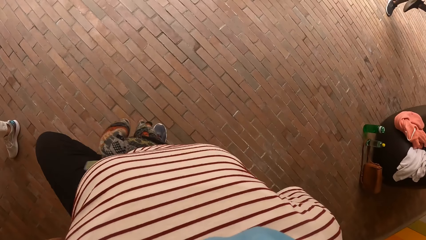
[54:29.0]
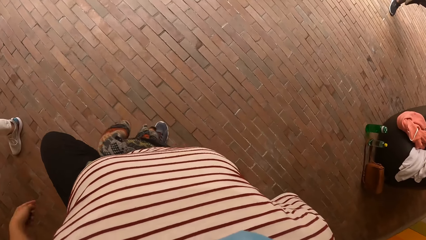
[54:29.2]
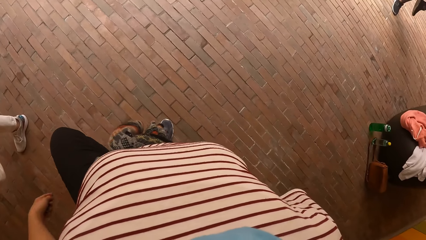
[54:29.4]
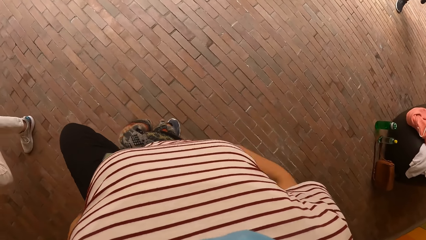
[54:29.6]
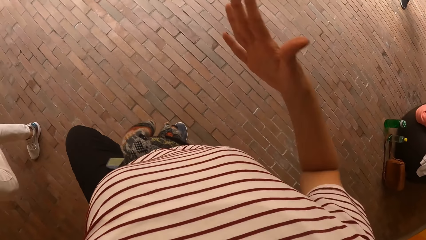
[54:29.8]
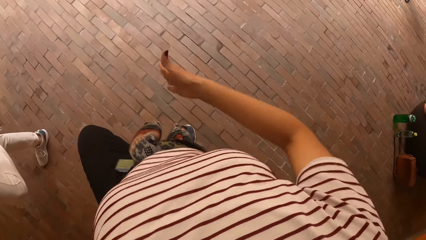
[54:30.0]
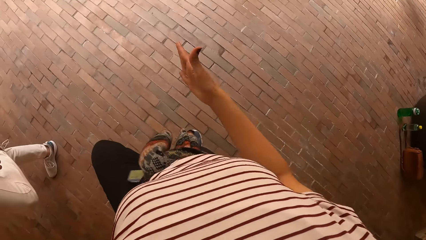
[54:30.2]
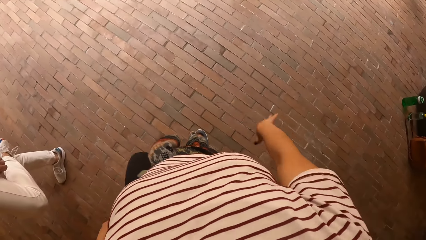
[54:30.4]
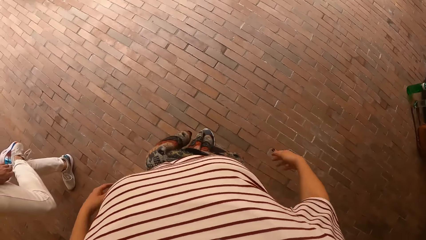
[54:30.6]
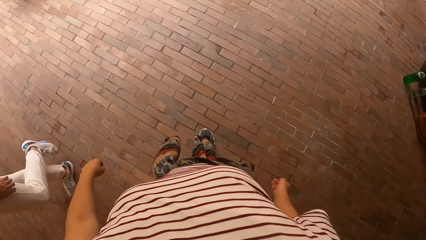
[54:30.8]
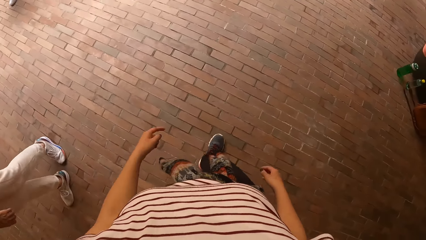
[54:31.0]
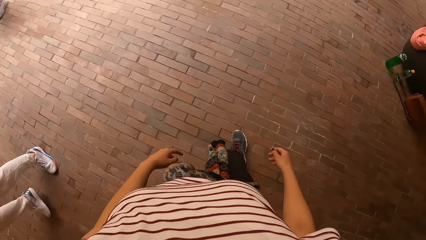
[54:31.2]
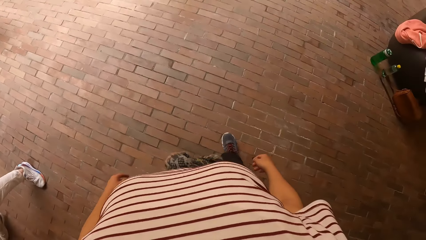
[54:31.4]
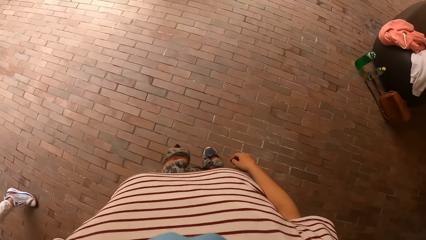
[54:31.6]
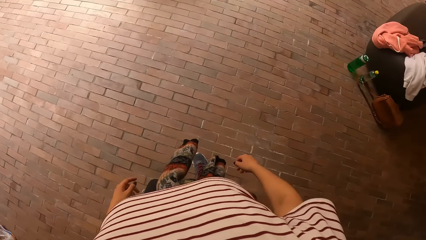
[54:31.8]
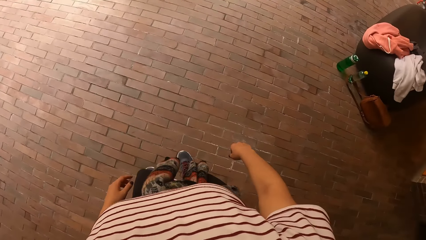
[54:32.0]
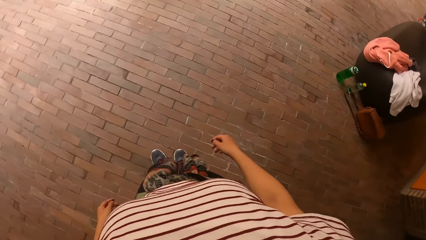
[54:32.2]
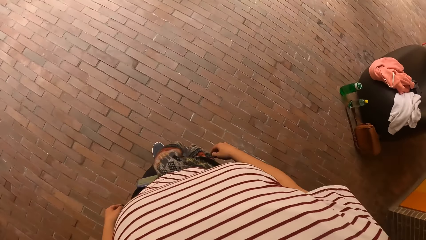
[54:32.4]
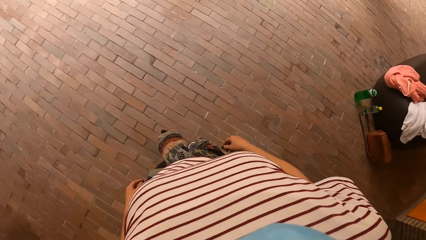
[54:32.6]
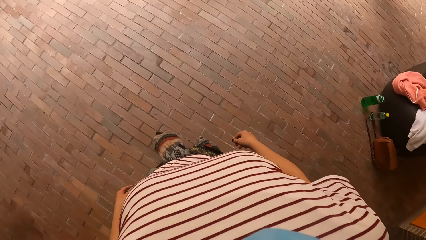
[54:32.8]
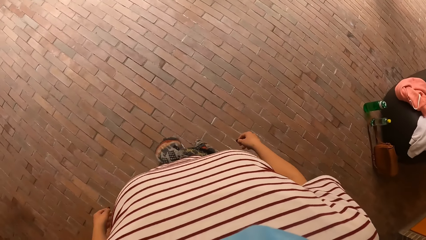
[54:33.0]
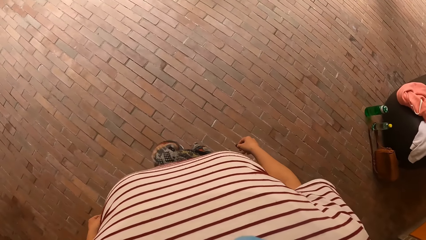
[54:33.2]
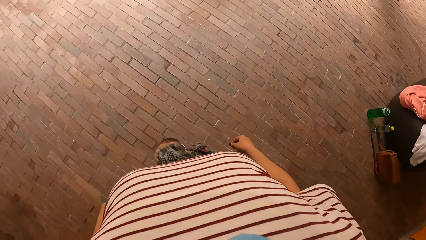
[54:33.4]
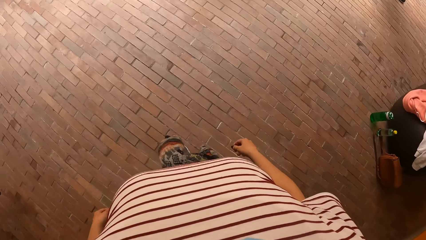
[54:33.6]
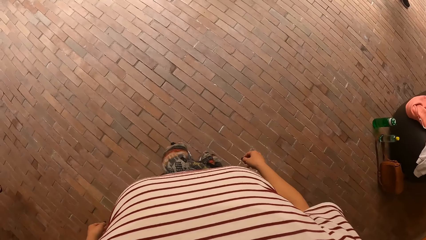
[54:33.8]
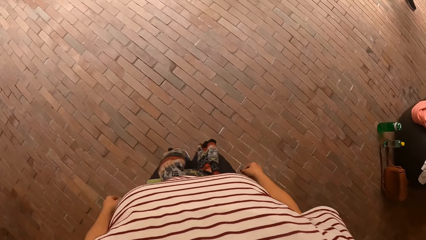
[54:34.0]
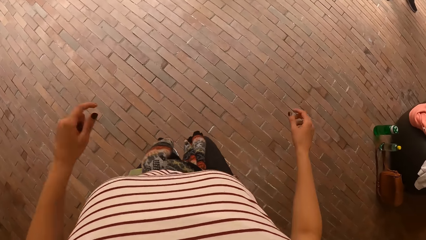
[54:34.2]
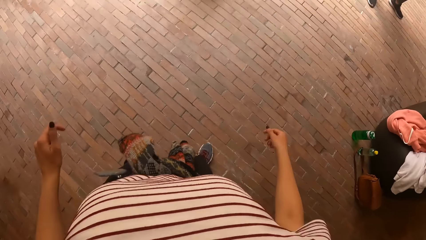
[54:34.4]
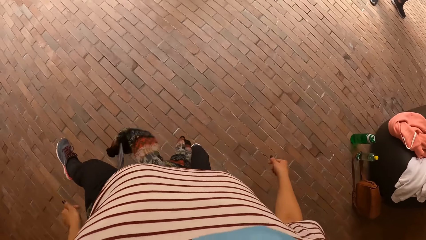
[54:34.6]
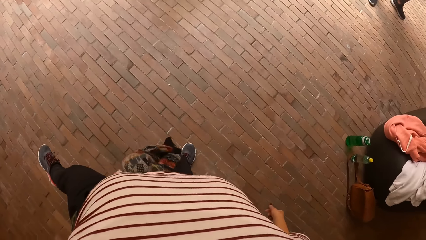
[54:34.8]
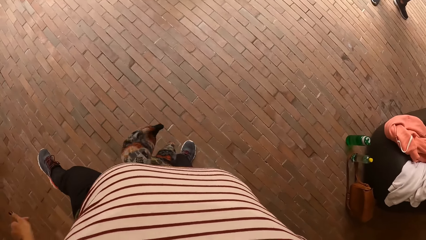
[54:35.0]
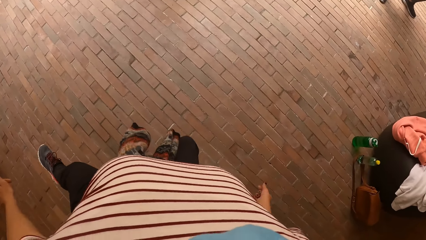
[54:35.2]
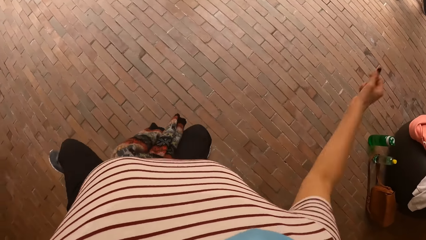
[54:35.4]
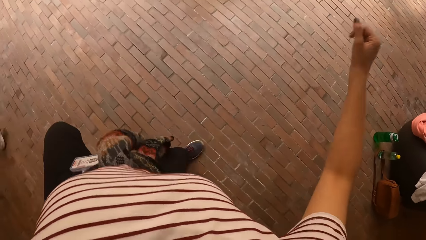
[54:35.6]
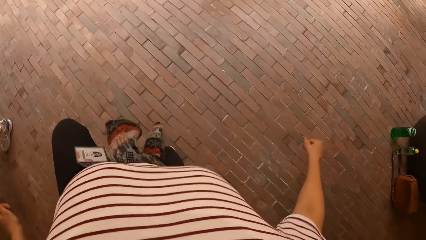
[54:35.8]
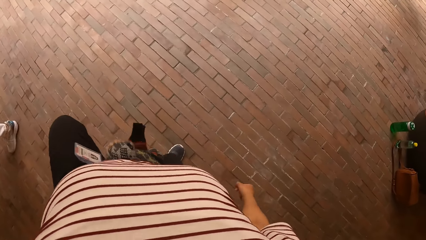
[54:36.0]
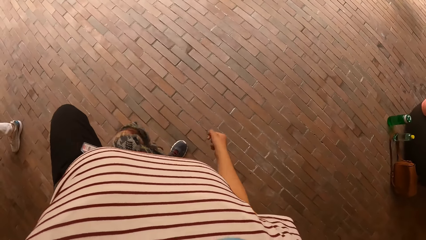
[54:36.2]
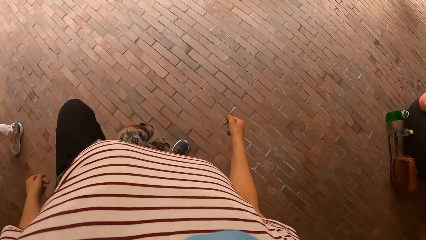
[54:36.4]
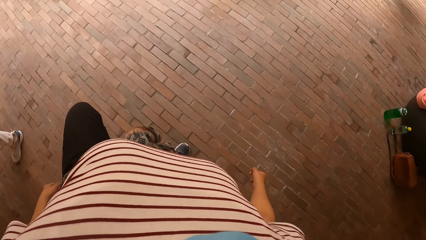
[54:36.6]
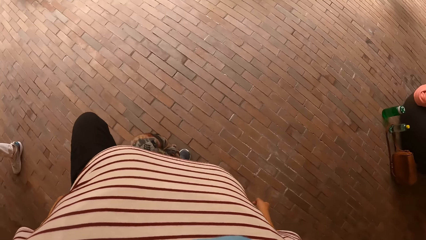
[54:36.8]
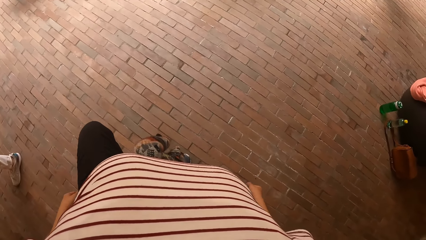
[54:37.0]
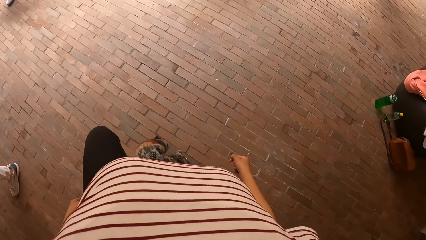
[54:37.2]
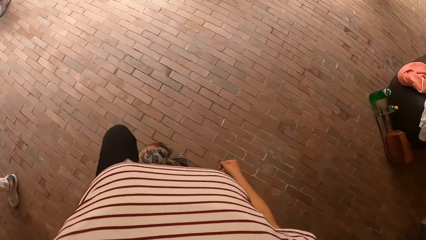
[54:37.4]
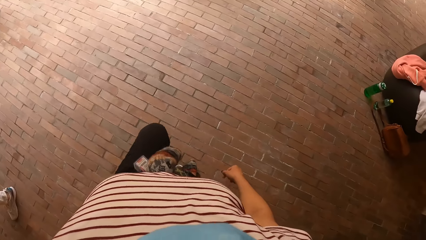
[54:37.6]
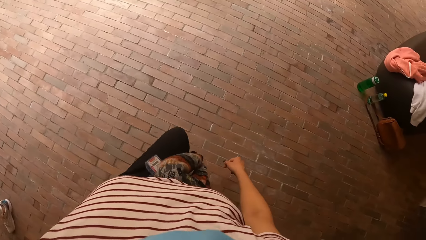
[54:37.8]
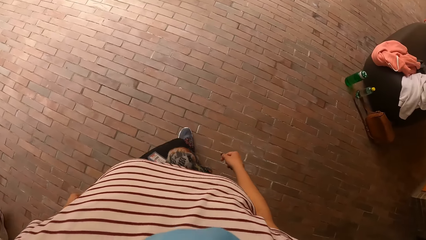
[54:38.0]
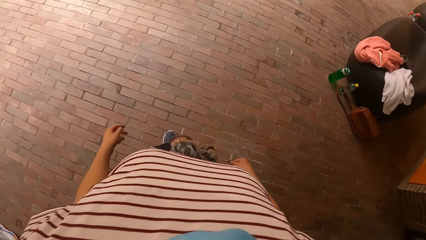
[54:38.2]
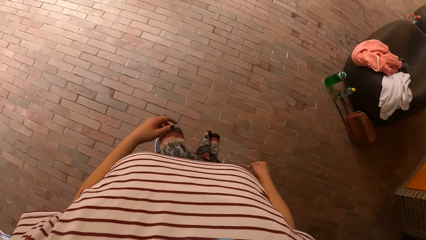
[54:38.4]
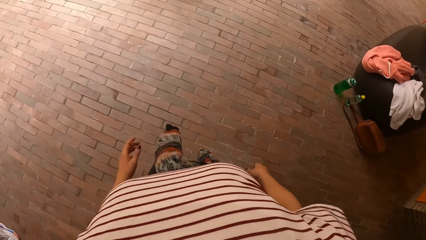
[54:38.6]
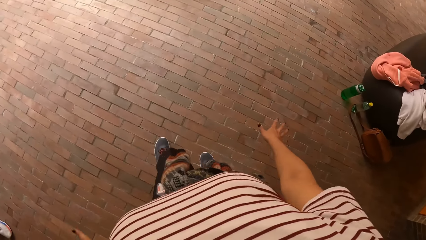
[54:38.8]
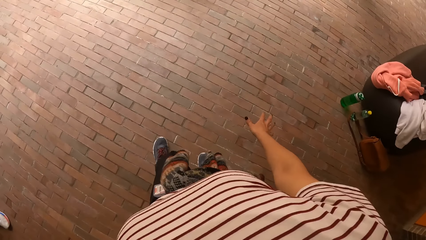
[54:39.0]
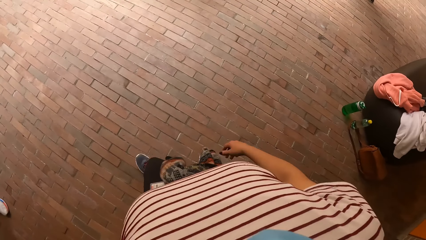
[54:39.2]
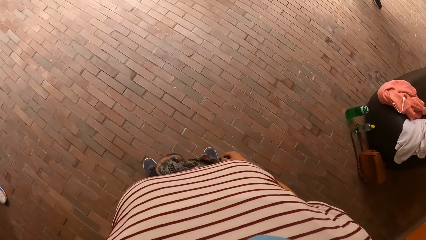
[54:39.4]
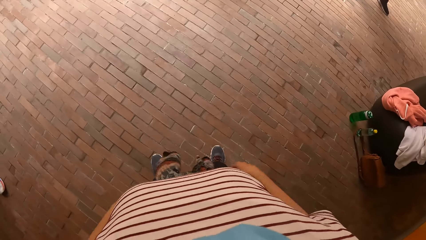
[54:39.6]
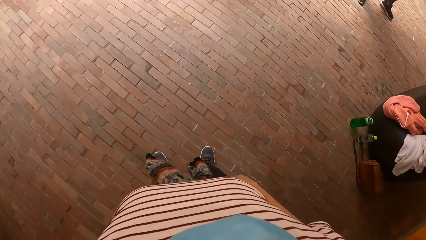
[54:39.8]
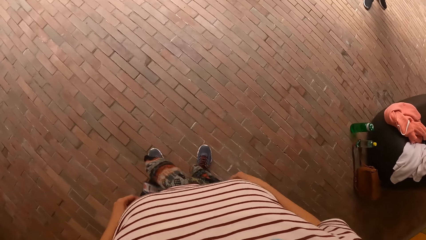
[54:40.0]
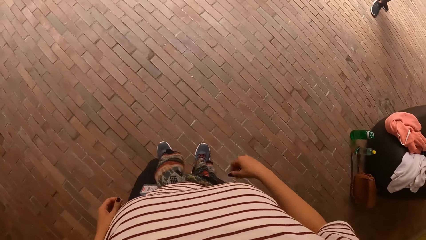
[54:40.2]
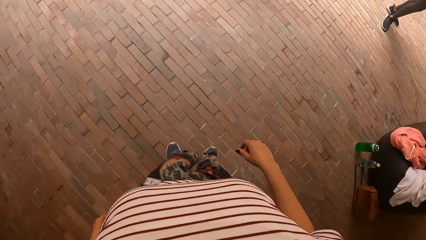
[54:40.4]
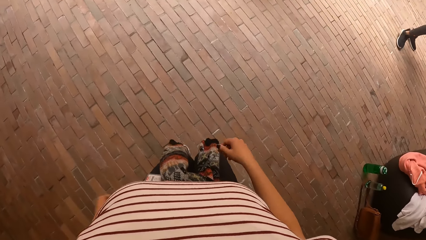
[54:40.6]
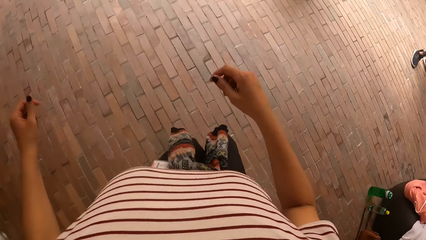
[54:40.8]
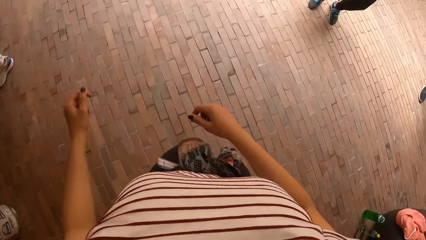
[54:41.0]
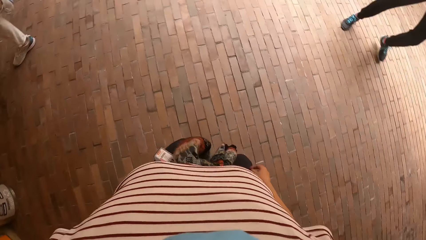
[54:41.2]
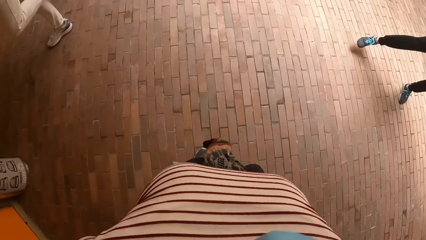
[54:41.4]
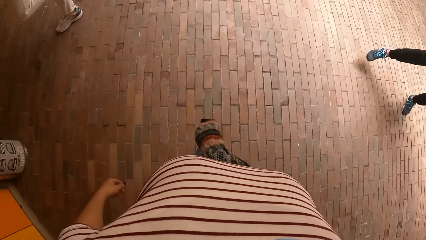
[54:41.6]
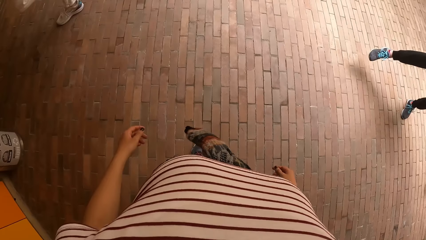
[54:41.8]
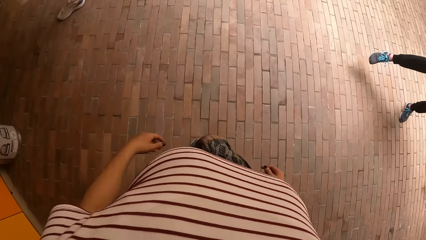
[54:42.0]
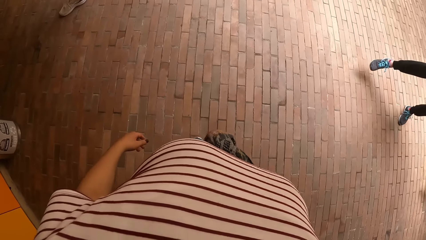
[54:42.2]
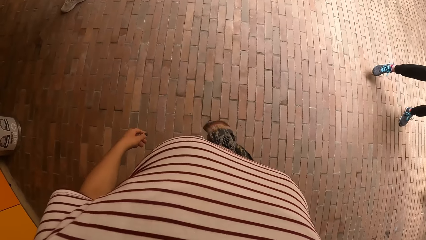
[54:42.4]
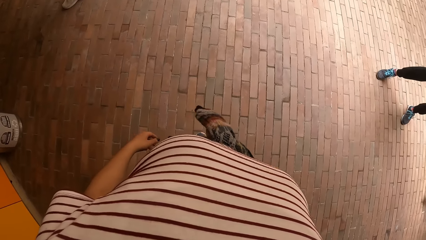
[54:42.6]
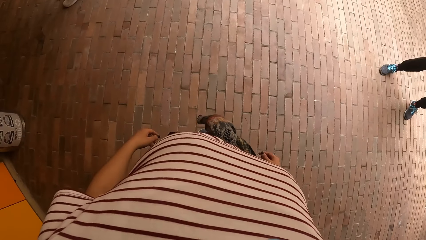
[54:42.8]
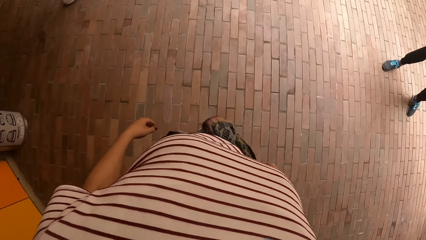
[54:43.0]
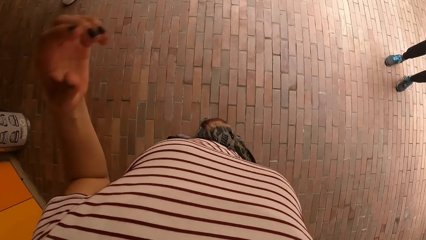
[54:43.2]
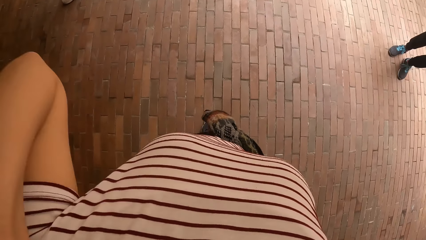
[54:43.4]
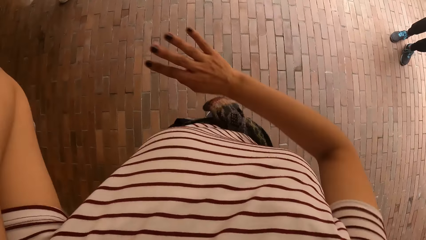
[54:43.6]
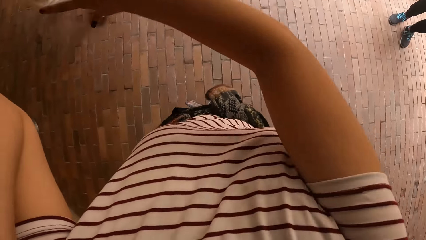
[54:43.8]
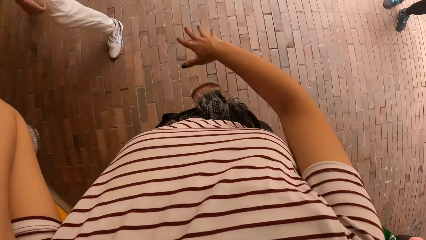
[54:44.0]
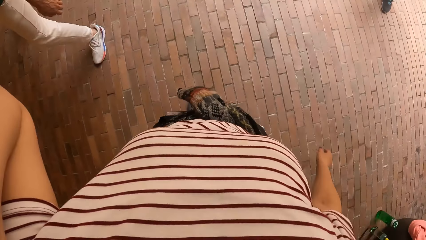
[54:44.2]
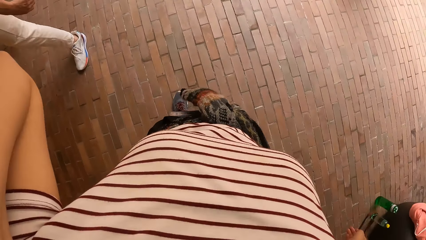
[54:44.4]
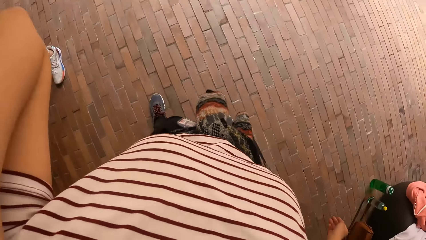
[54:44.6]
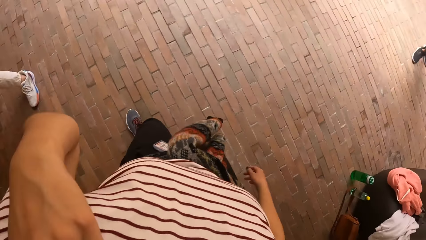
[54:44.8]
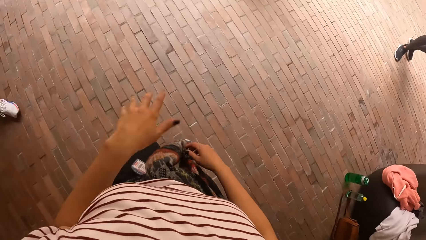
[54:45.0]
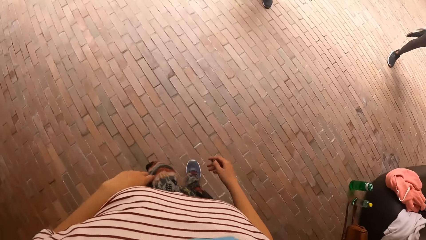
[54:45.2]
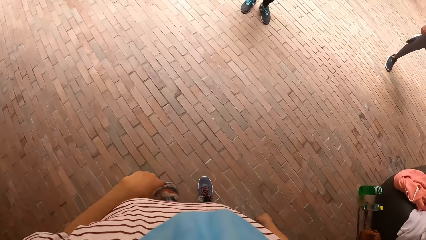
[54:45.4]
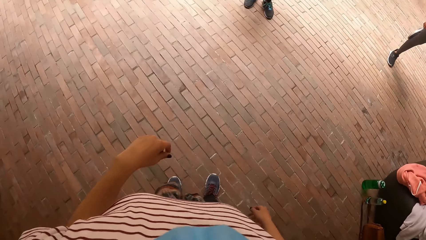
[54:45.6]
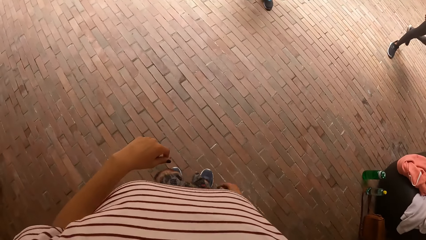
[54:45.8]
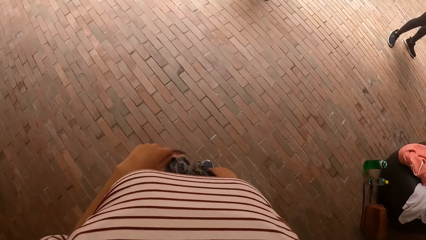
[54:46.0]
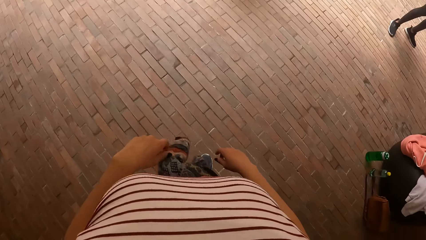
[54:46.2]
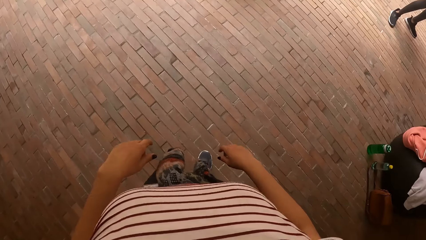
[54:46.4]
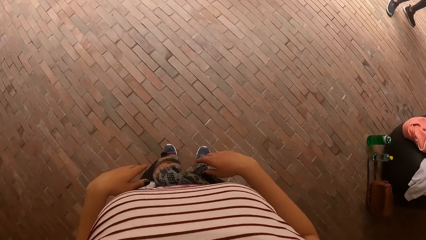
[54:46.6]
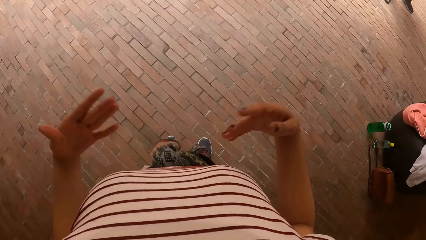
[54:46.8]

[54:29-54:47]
The camera wearer sways a hand. A person steps down. The camera wearer moves to the side. They jump up, lift a leg and jump up. They move around. They jump up. They lift a hand. They lift a hand again. They lower a hand.
